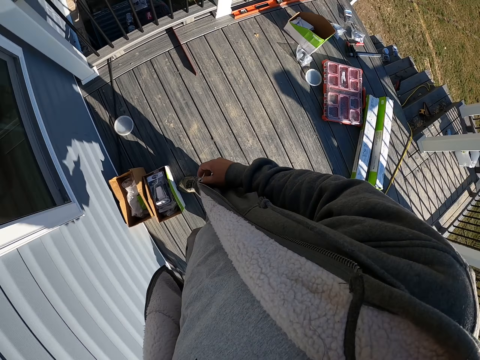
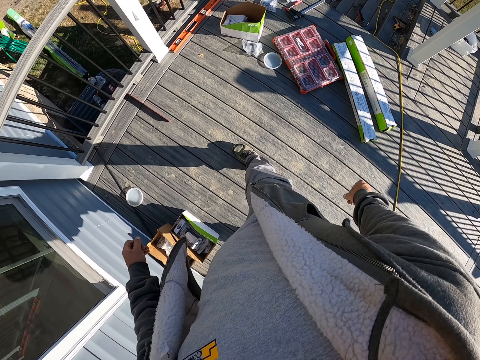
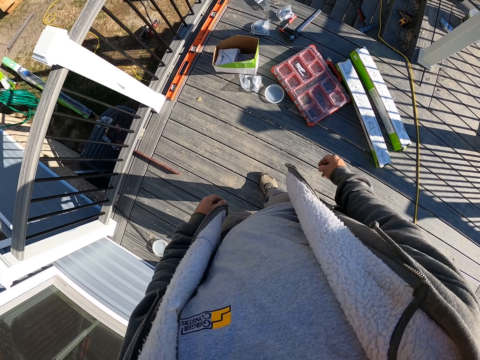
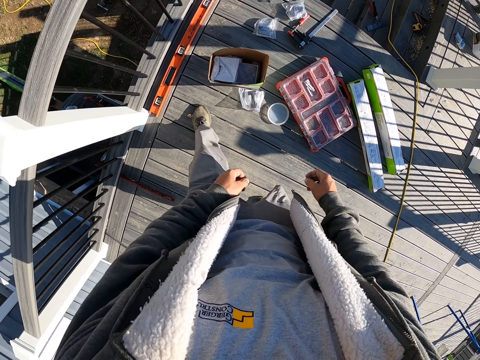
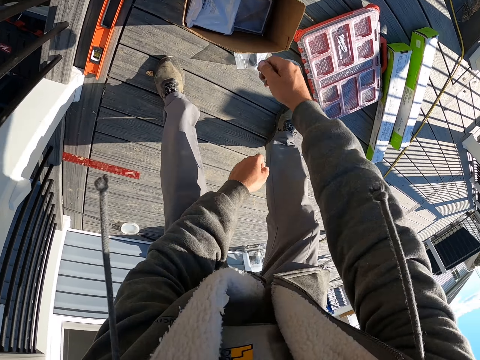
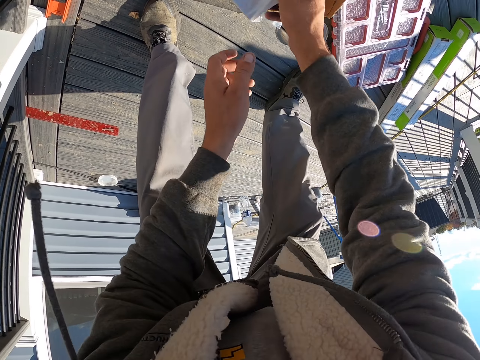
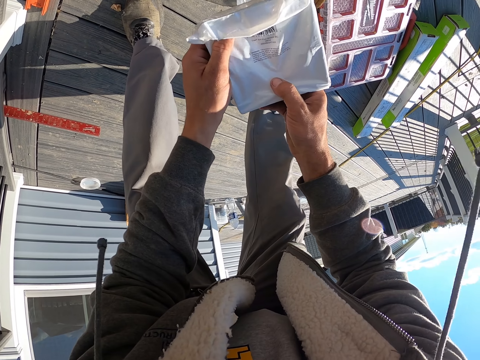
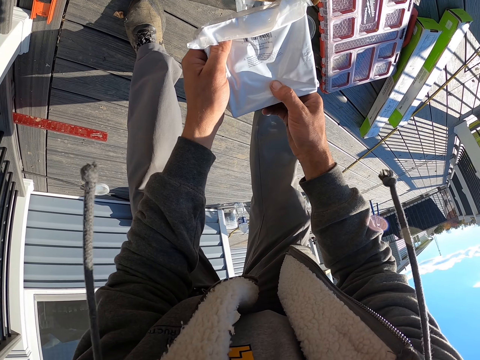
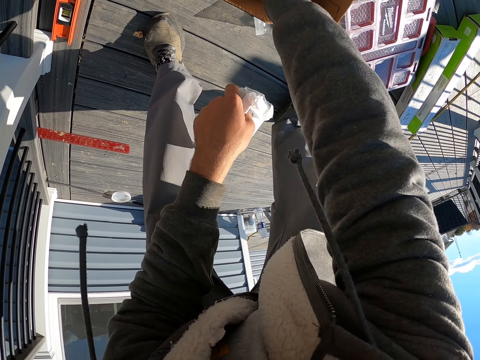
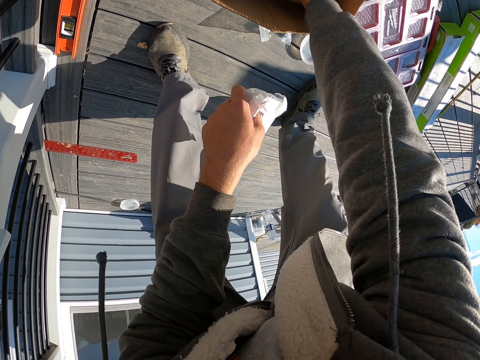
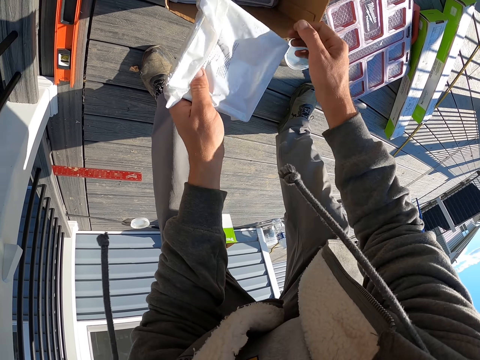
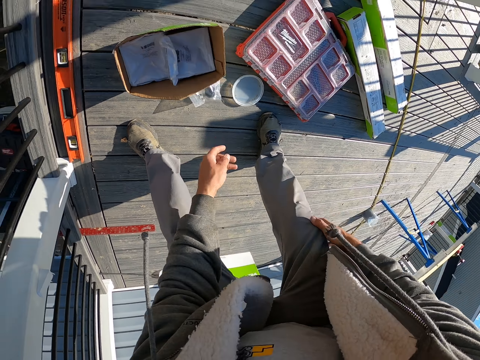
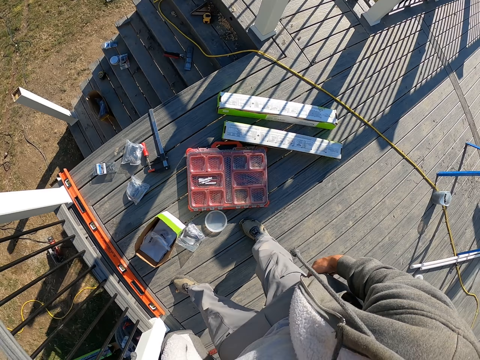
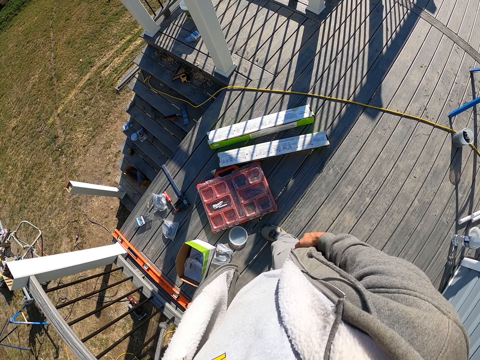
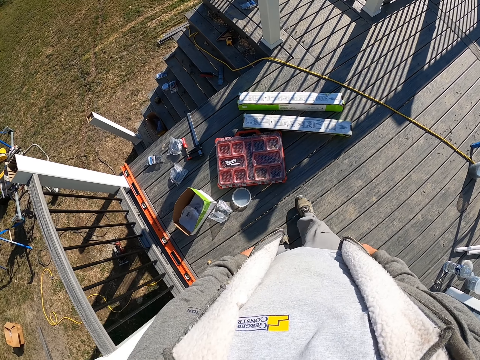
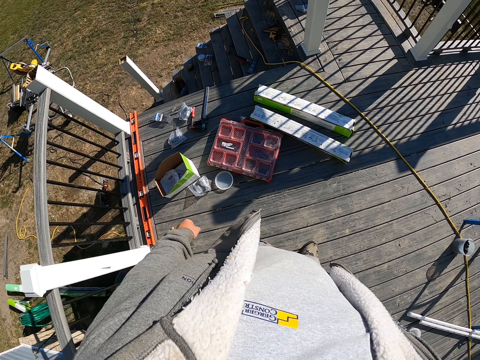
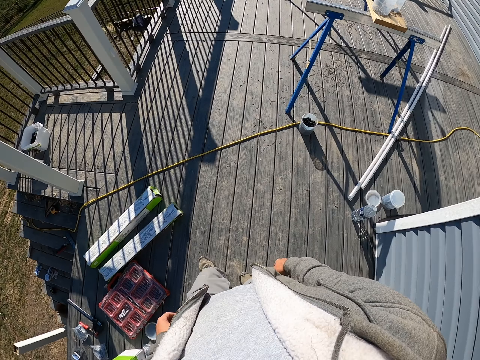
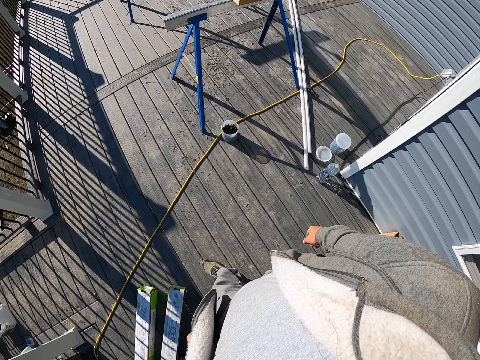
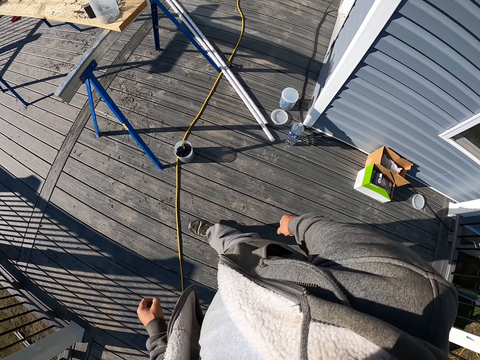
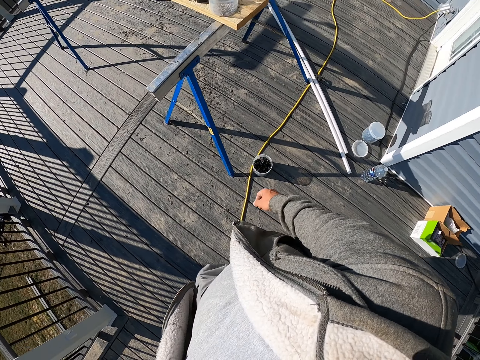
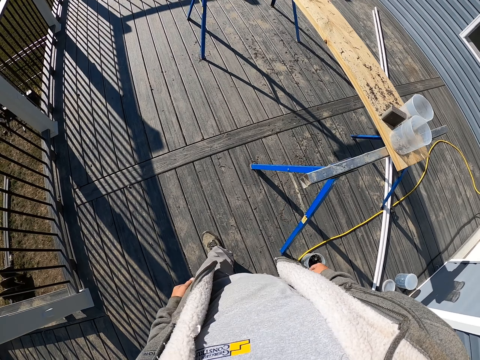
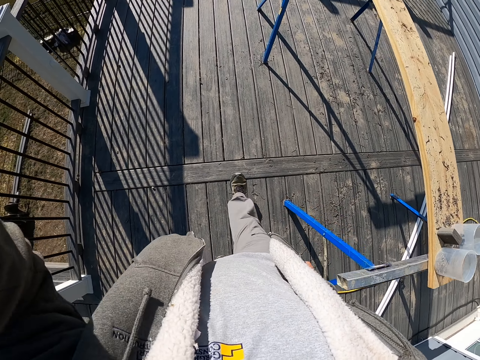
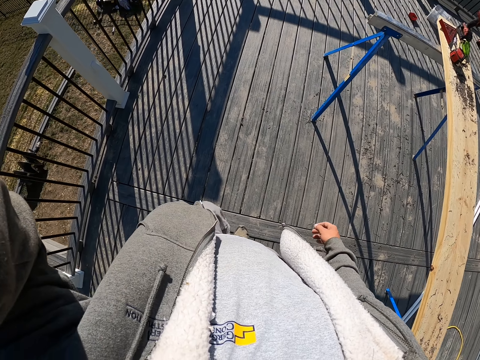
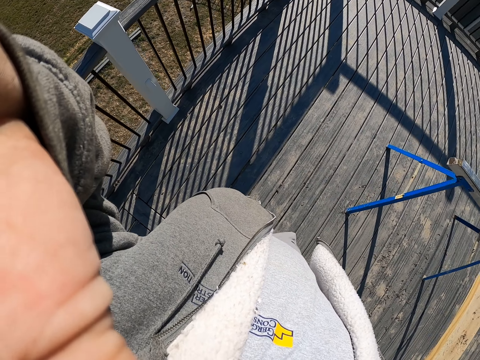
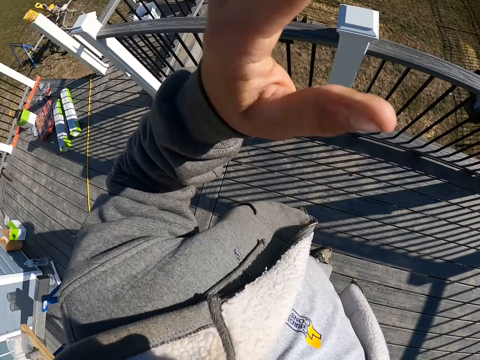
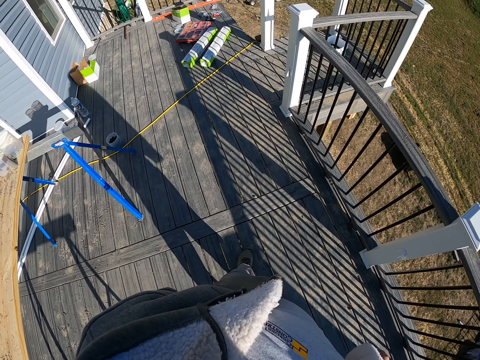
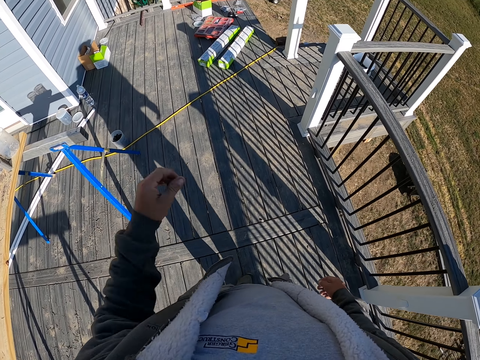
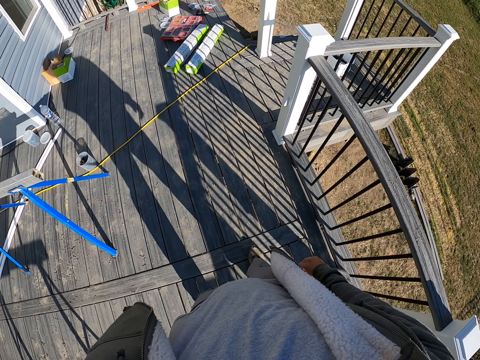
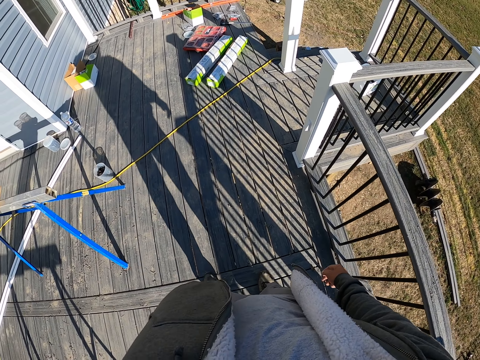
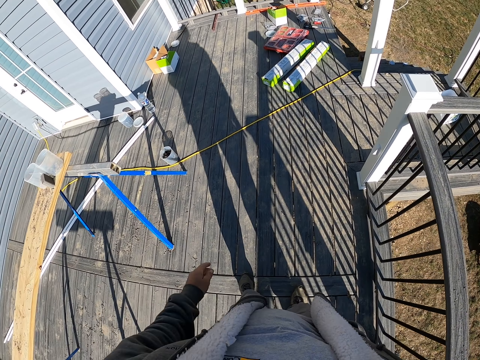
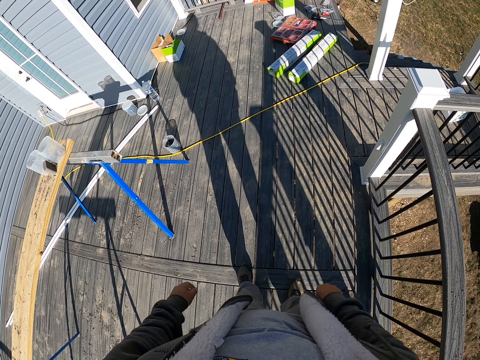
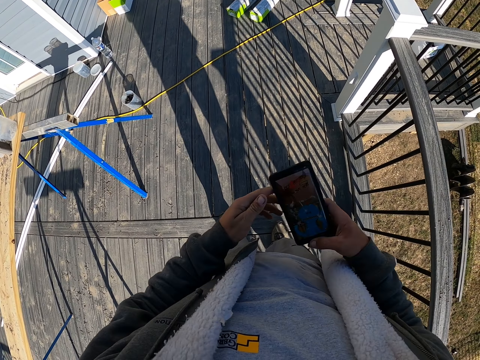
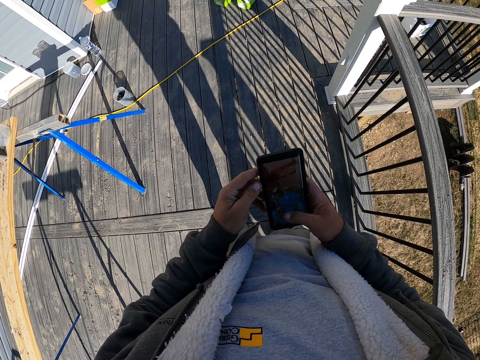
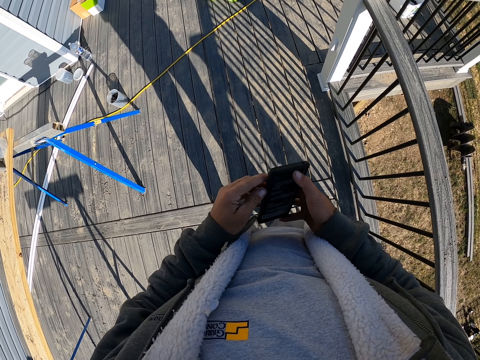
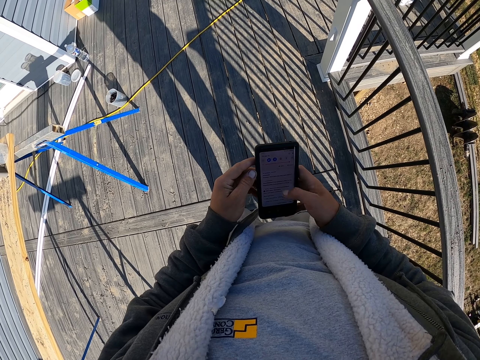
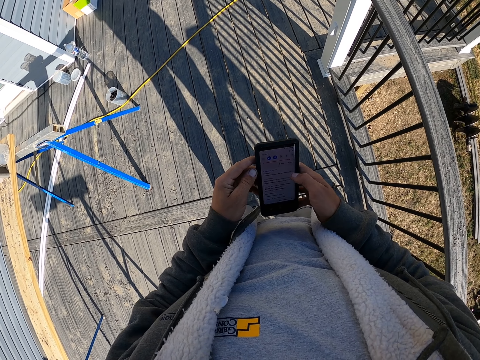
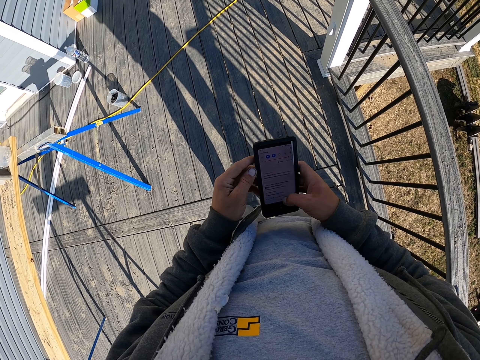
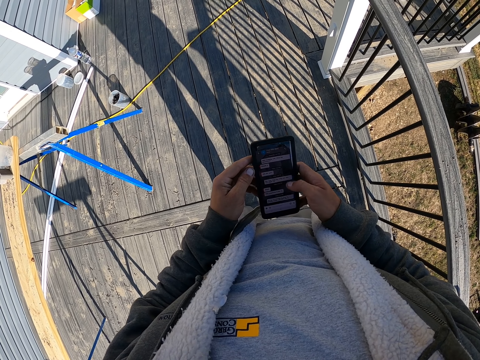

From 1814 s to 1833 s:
The camera wearer picks a socket from the box. They put the socket in the box. They put a hand up. They put the hand down. They put the hand up. They put the hand down. They look at the phone. They swipe on the phone.

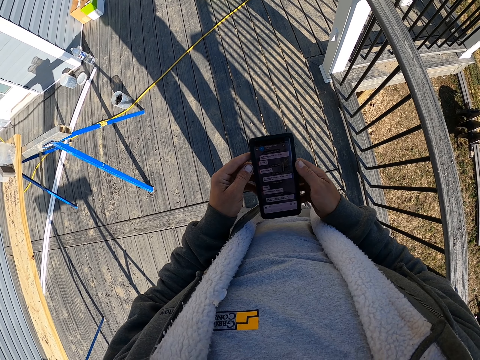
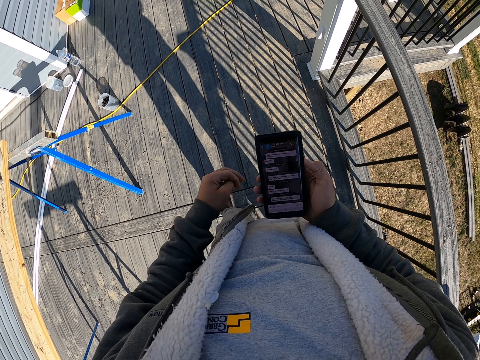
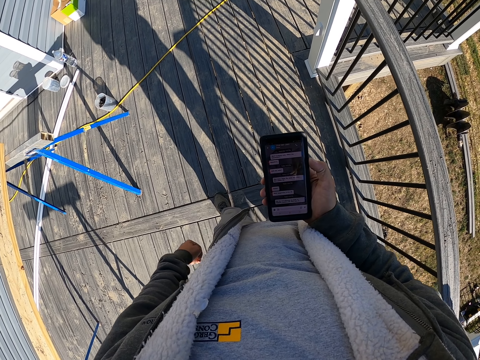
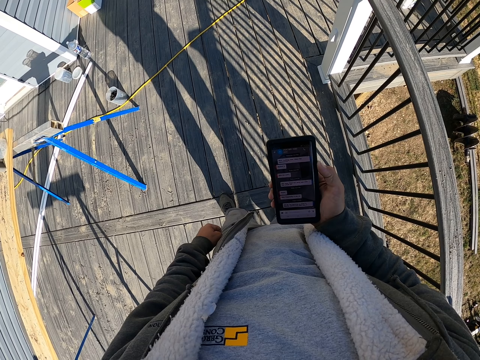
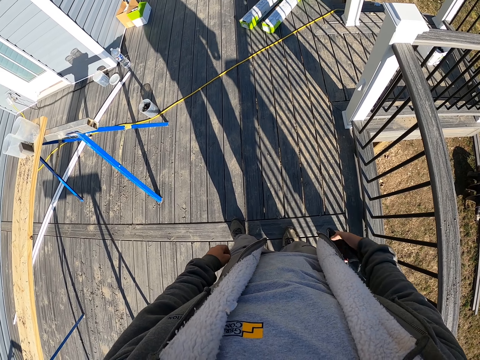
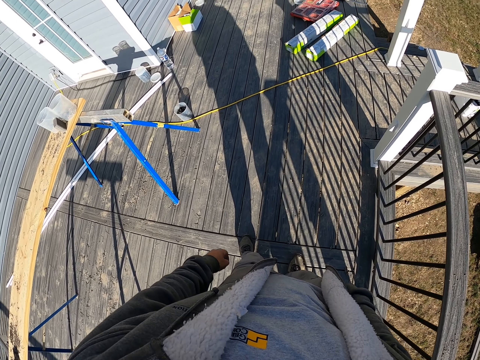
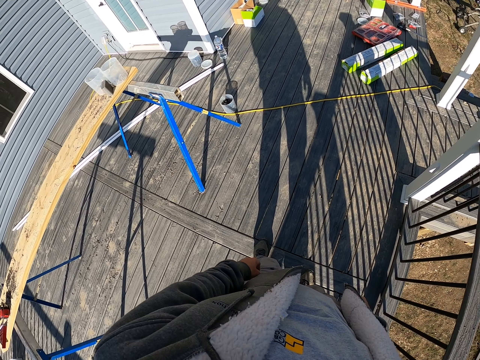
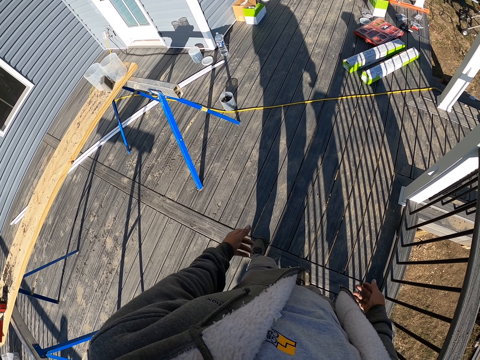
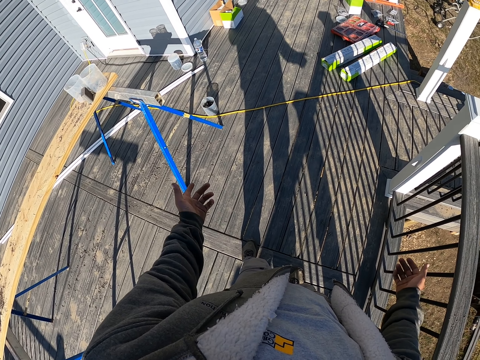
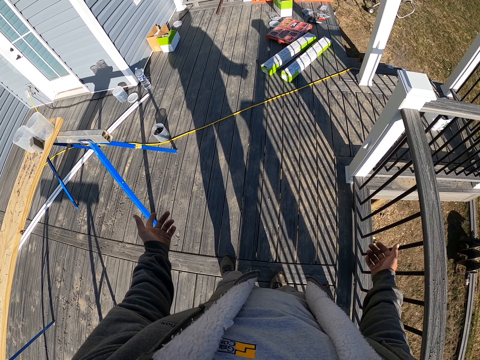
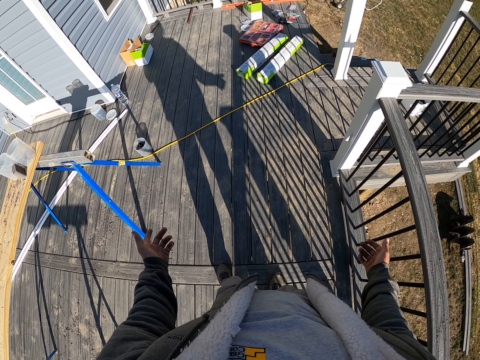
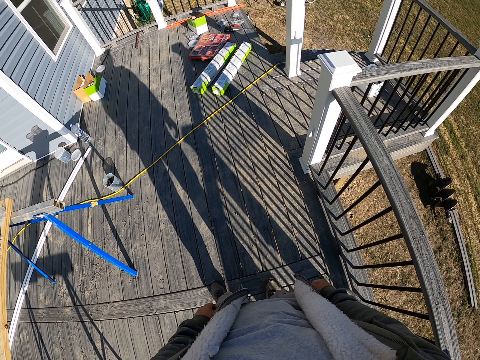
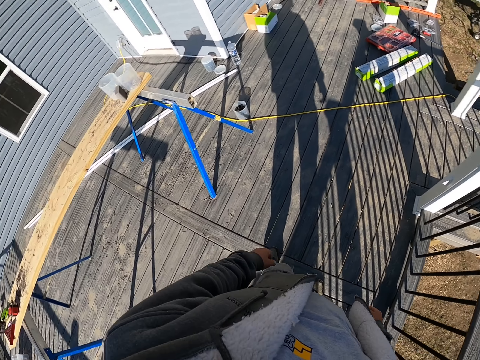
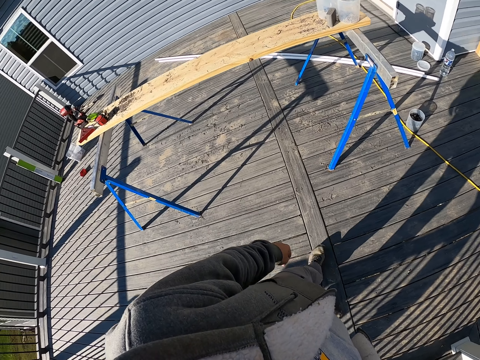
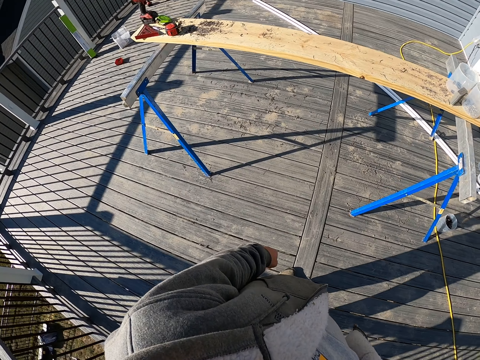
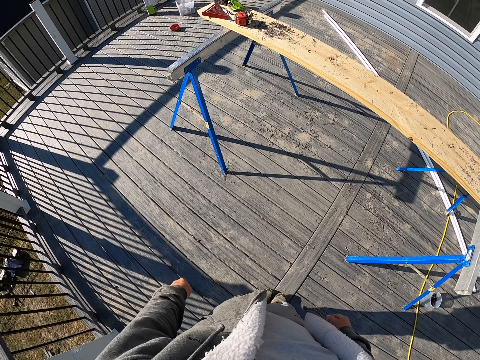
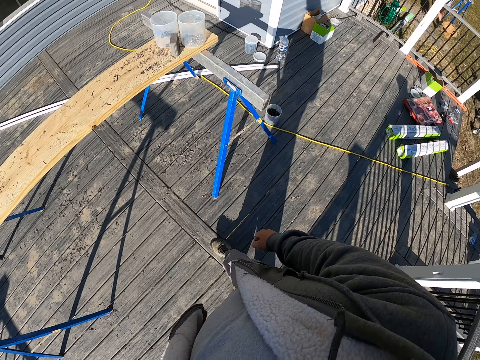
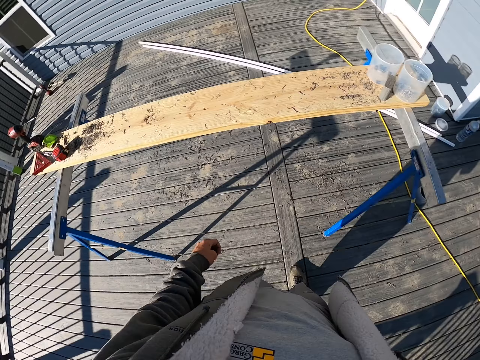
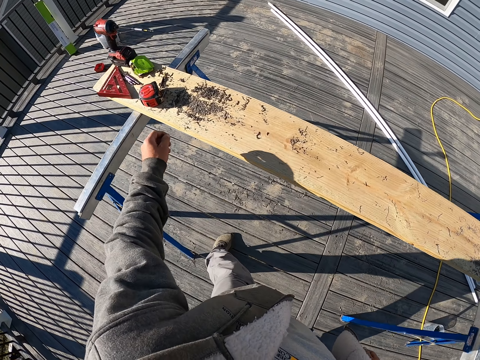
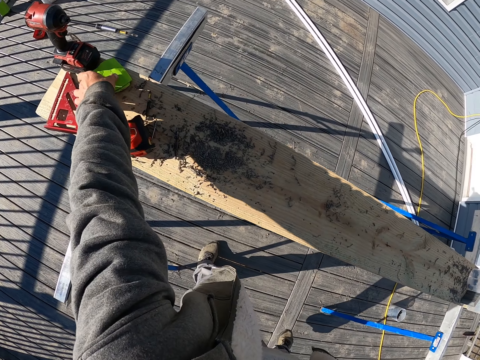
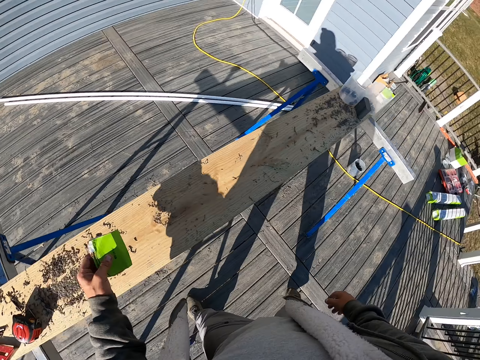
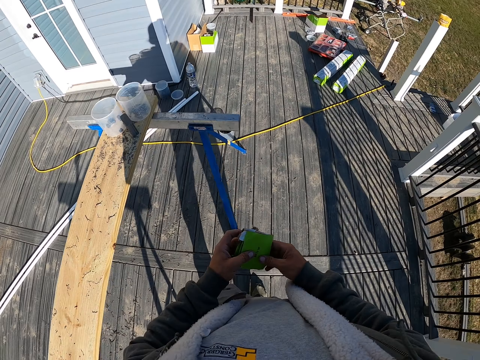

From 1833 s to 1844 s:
The camera wearer puts the phone in the pocket. They move the hands. They pick a piece of the box on the wooden surface.
